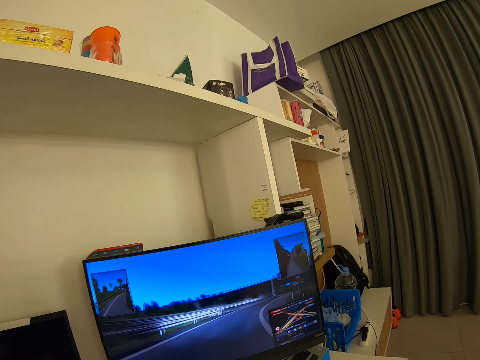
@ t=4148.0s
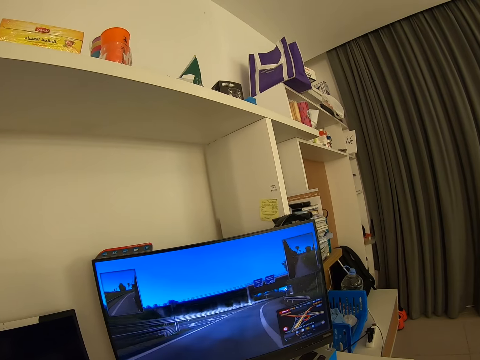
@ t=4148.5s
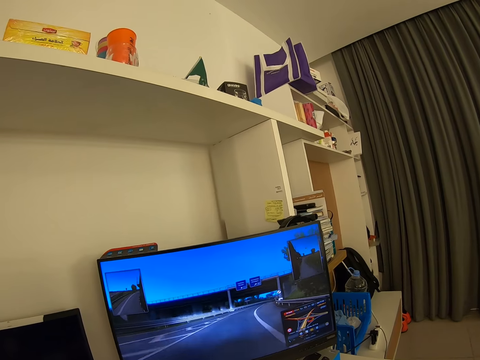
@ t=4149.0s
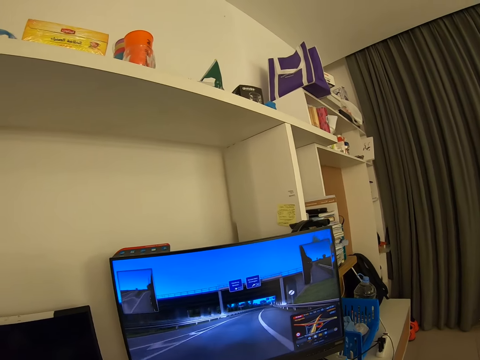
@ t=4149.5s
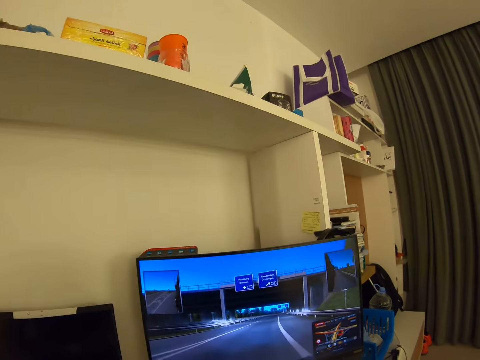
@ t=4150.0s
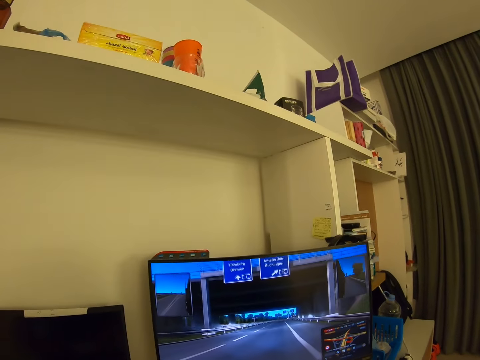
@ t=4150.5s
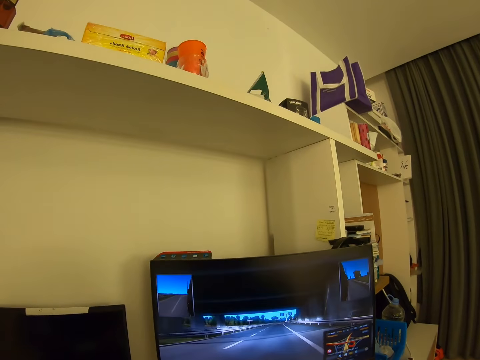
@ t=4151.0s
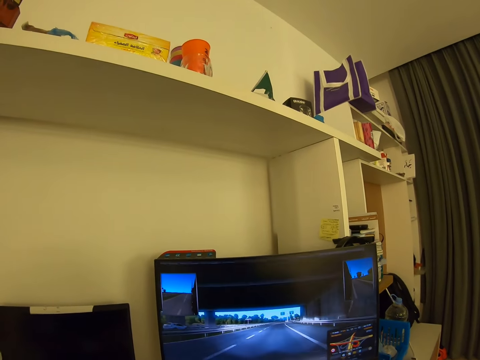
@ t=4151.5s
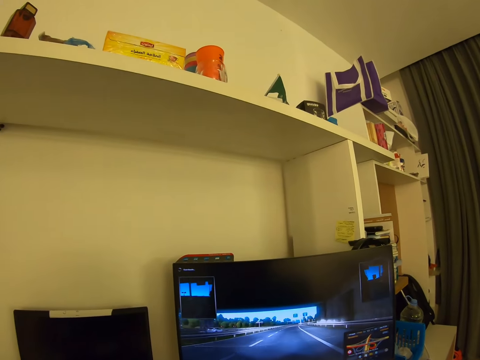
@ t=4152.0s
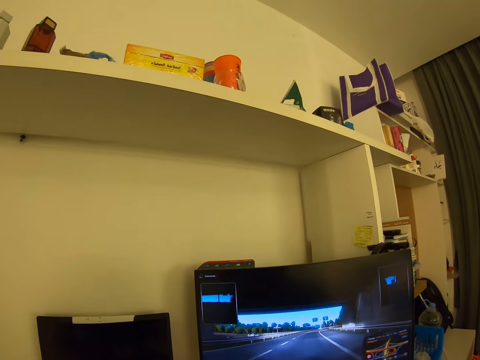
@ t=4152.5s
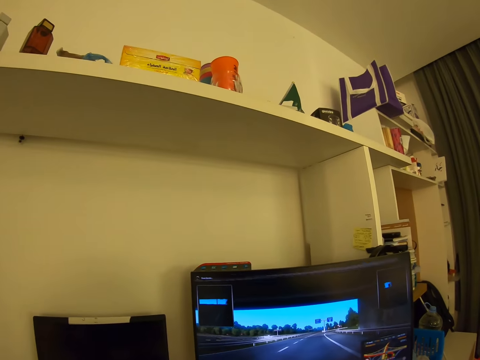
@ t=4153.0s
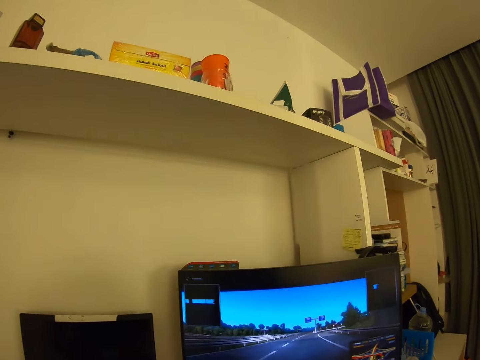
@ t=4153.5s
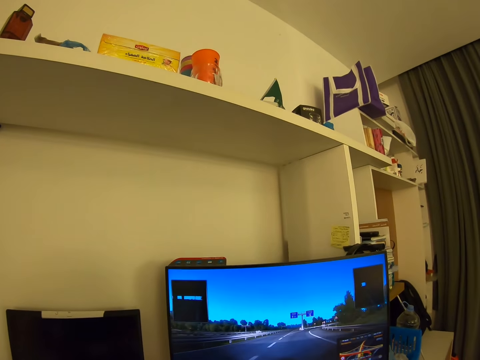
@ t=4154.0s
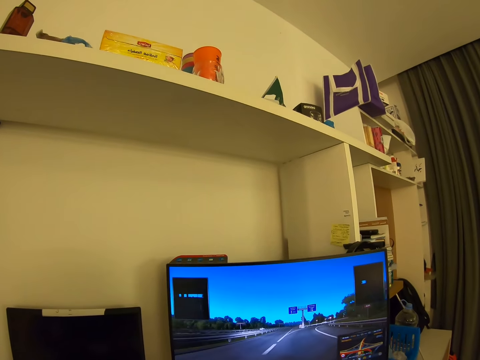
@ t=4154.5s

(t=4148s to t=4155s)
The camera wearer looks around.
